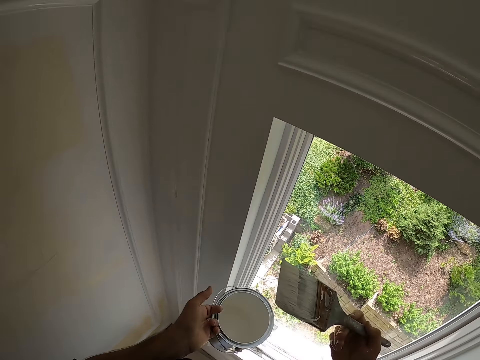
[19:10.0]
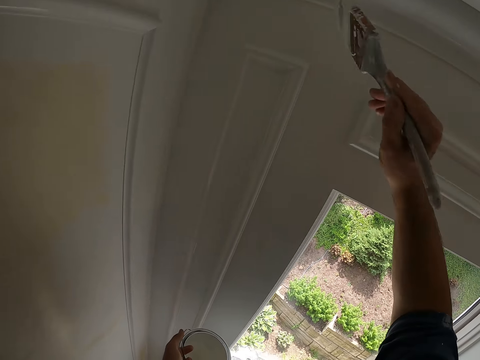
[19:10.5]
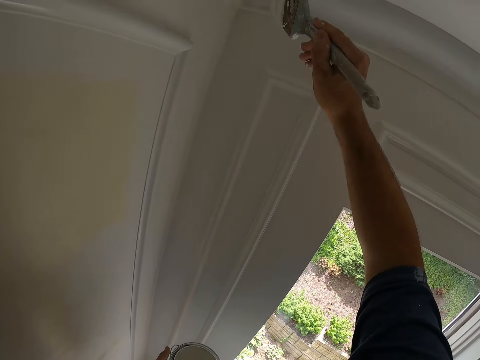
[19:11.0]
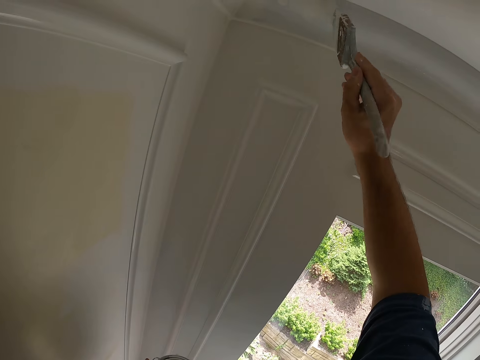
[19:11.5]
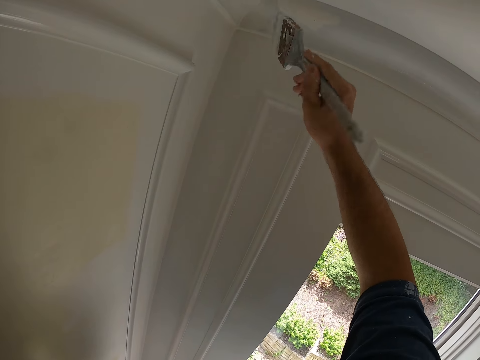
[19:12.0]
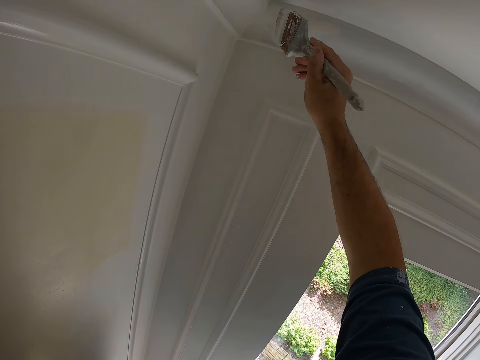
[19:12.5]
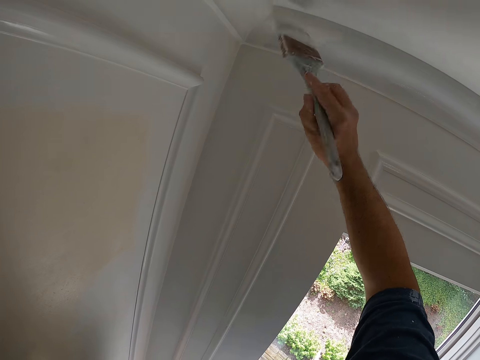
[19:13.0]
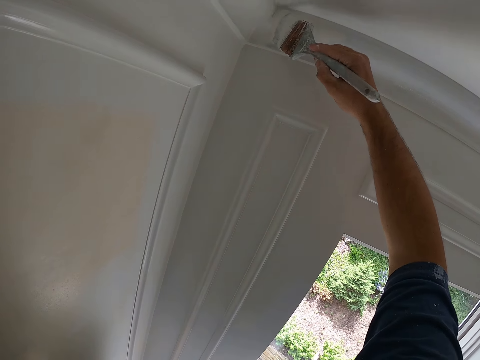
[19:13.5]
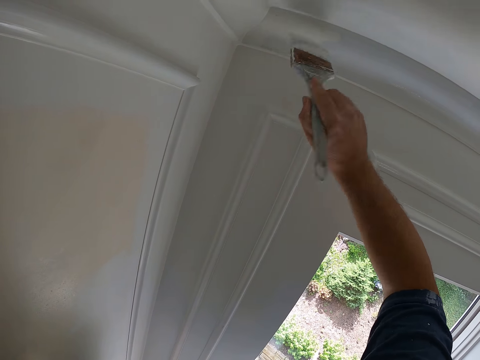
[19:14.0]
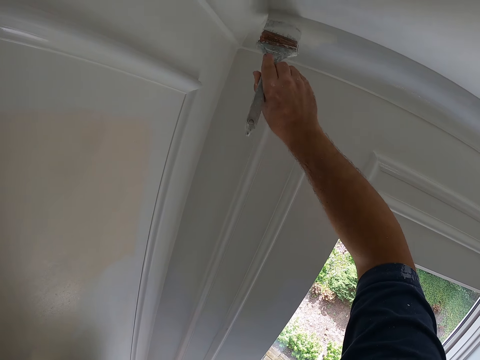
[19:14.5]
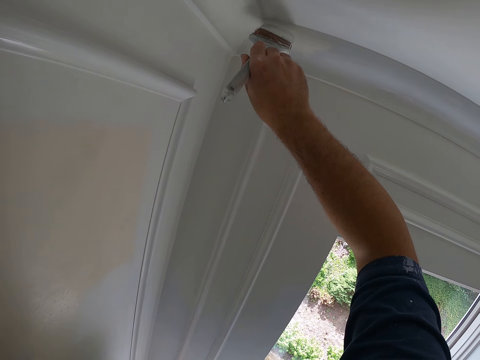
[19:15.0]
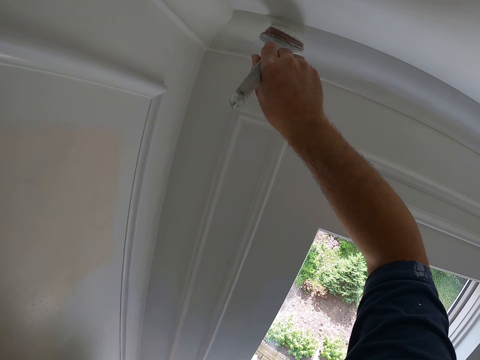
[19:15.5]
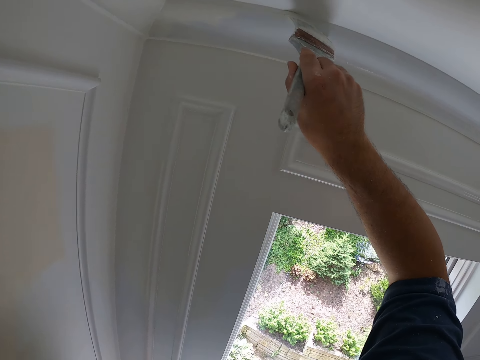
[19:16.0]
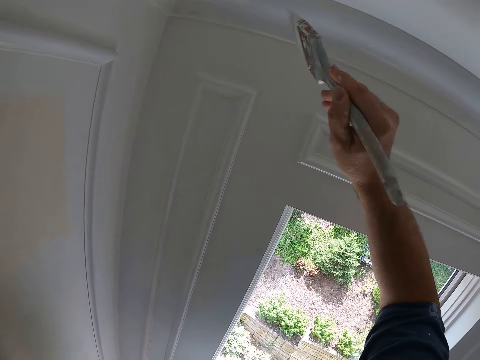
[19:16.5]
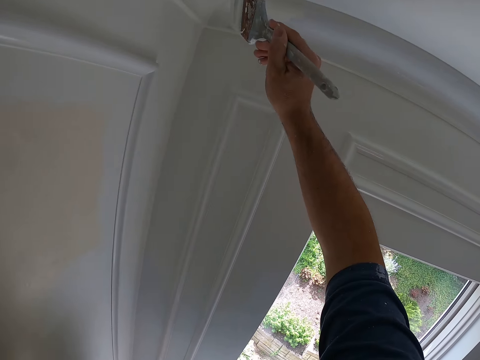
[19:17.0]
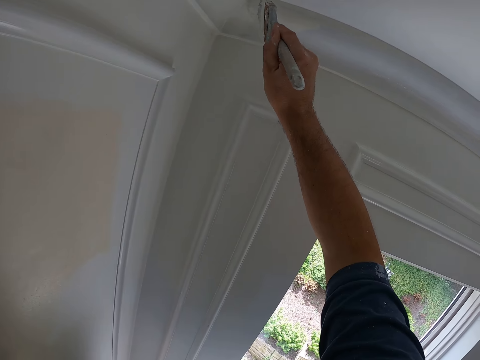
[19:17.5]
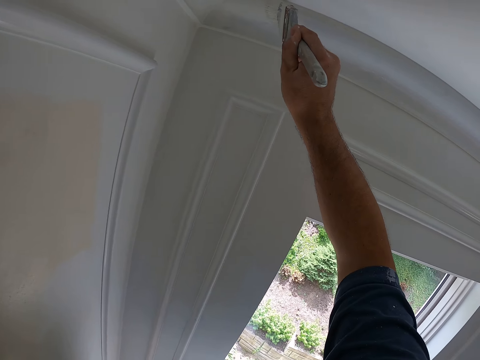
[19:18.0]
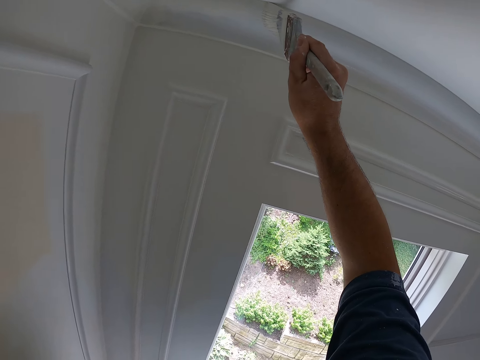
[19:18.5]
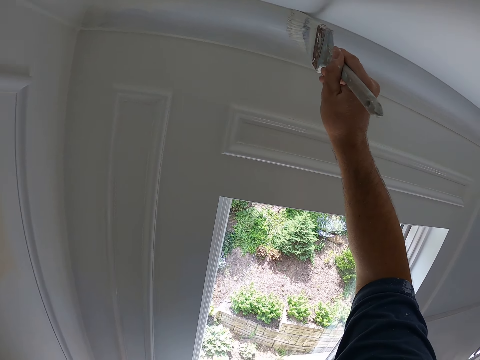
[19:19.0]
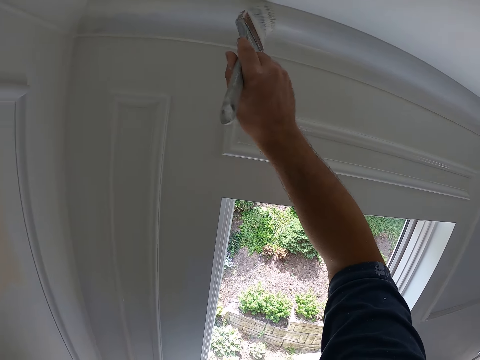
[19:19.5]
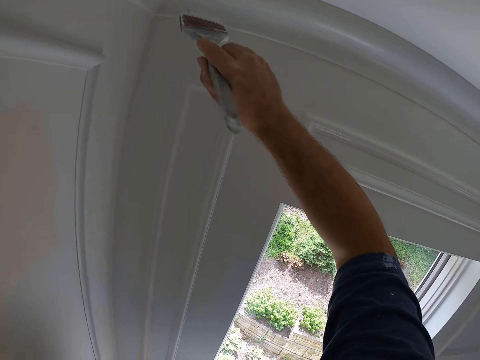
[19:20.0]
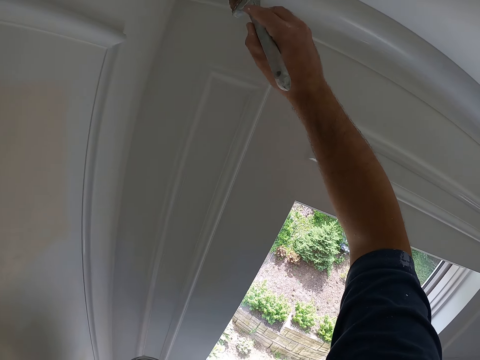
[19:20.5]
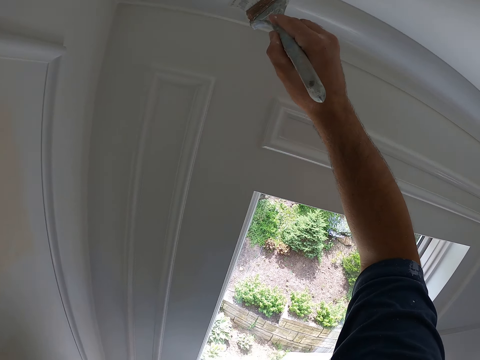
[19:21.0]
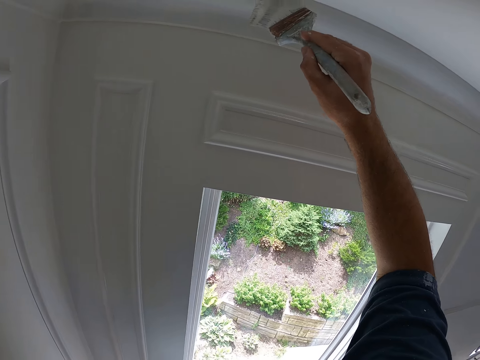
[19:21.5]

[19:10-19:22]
The camera wearer paints the wall with a paint brush in his right hand.

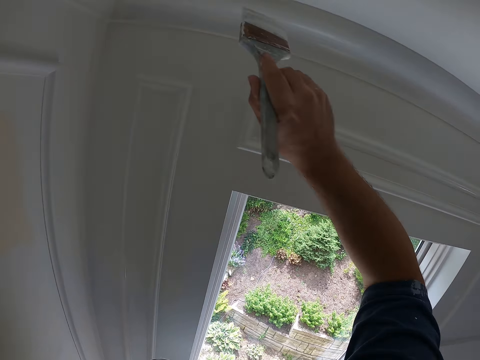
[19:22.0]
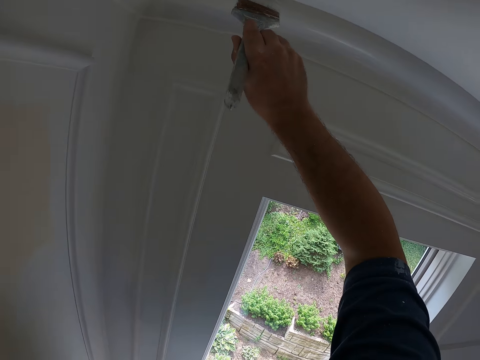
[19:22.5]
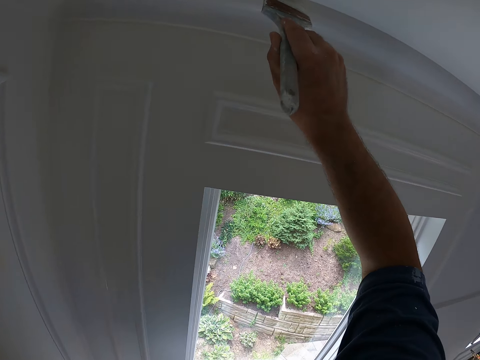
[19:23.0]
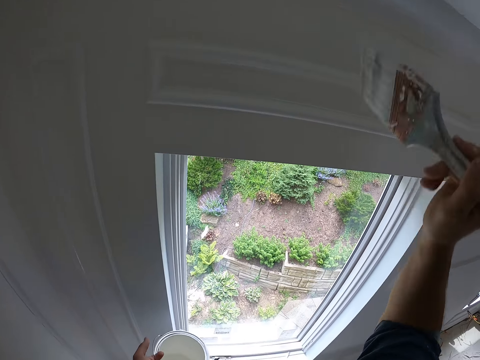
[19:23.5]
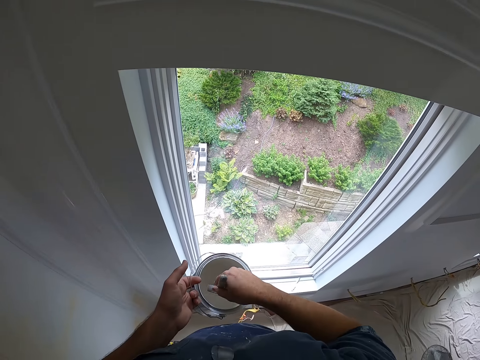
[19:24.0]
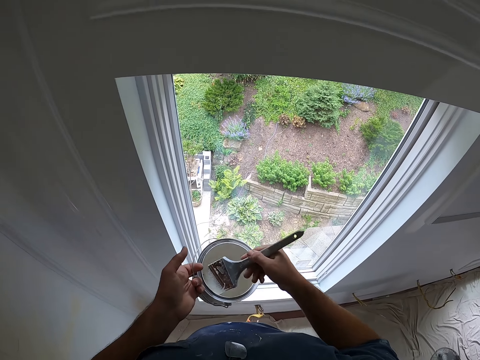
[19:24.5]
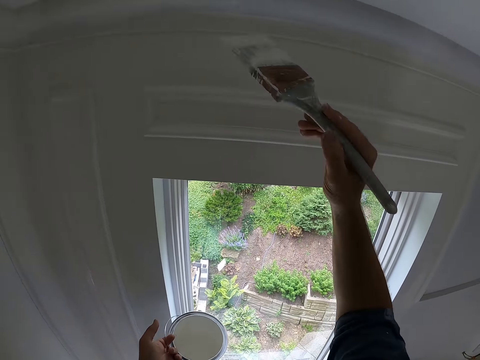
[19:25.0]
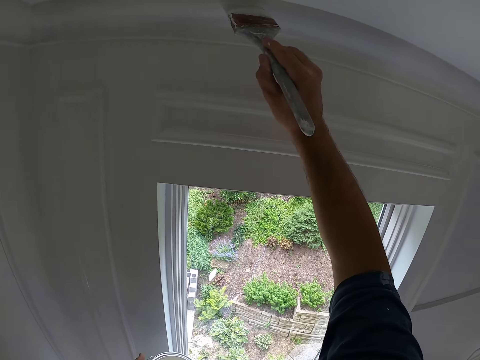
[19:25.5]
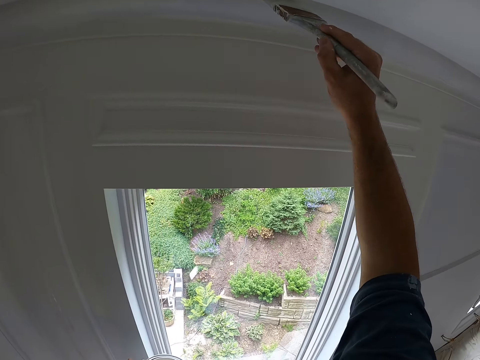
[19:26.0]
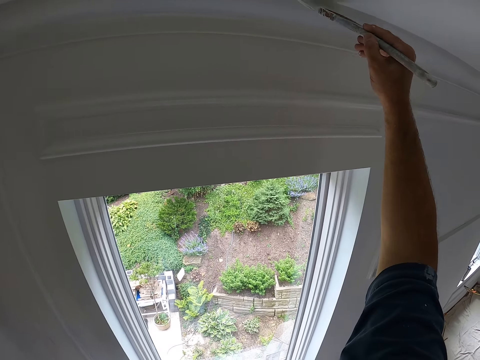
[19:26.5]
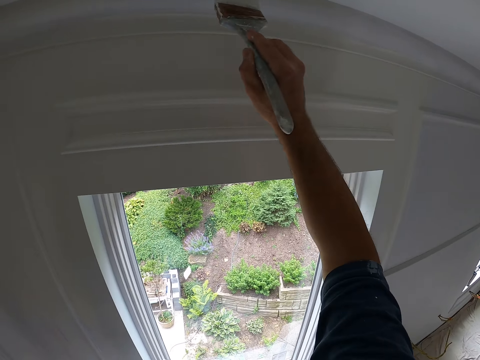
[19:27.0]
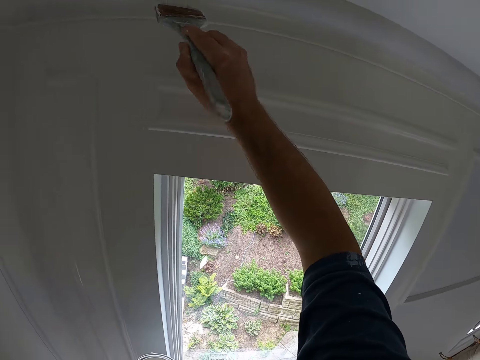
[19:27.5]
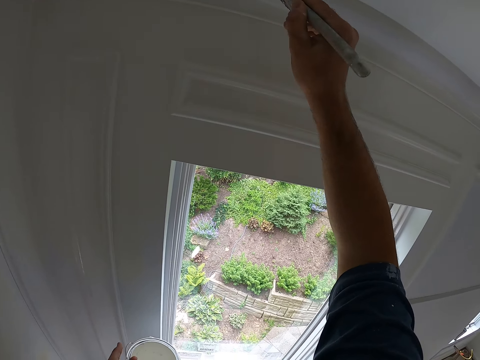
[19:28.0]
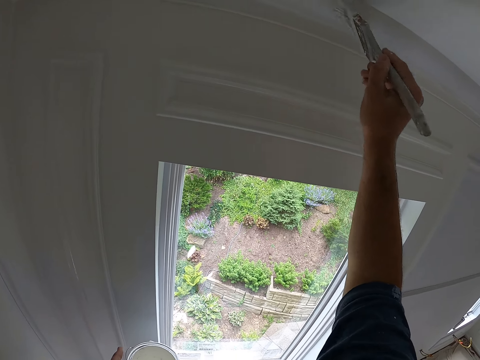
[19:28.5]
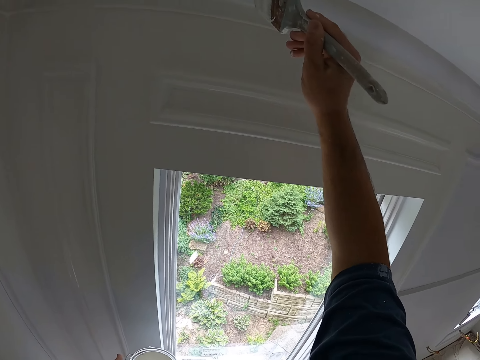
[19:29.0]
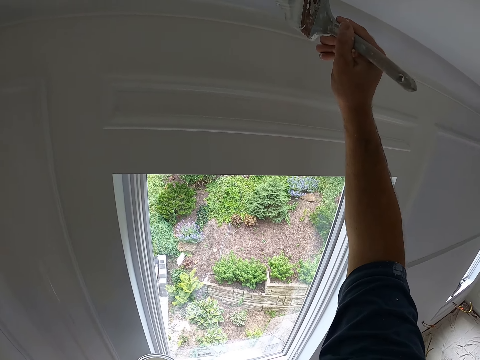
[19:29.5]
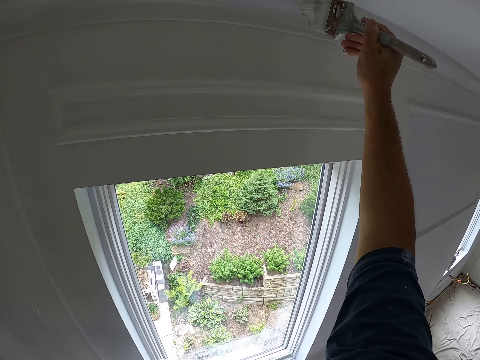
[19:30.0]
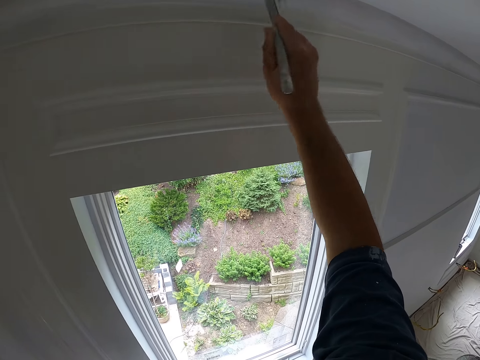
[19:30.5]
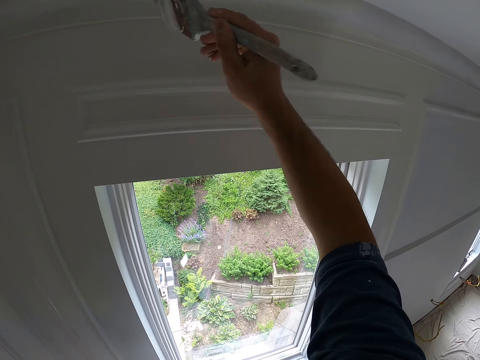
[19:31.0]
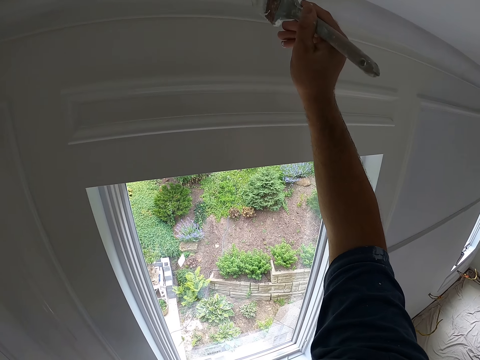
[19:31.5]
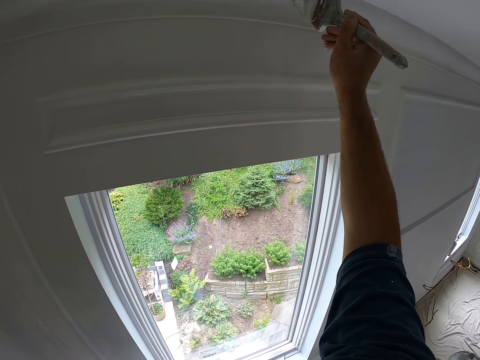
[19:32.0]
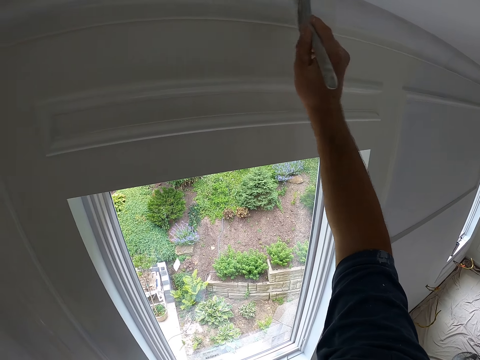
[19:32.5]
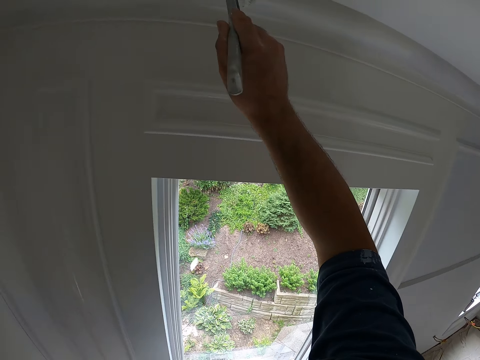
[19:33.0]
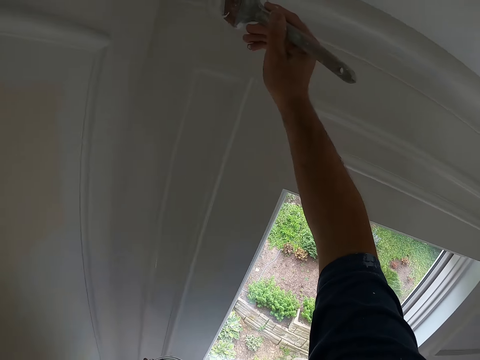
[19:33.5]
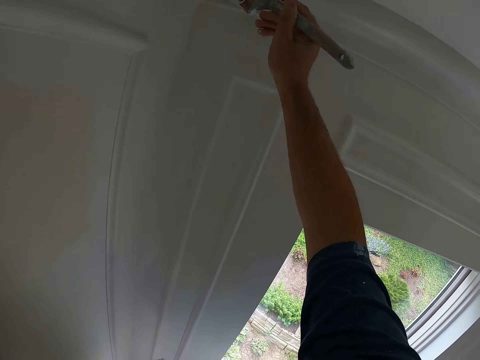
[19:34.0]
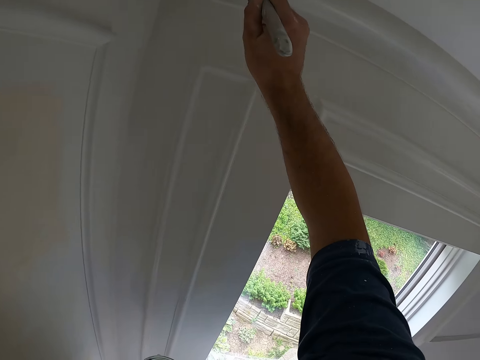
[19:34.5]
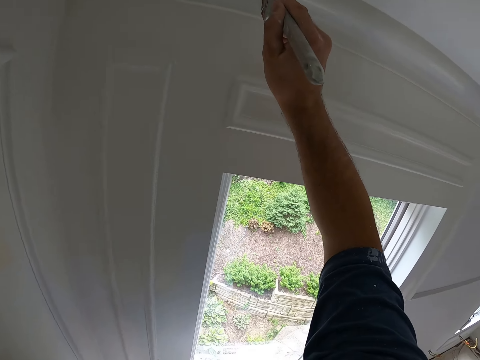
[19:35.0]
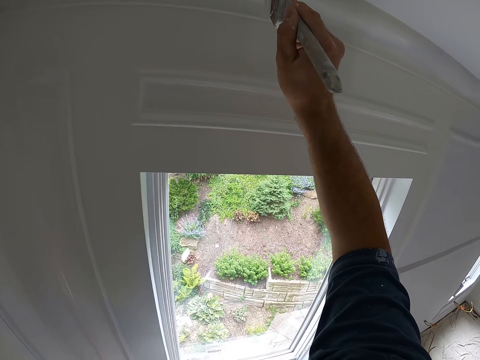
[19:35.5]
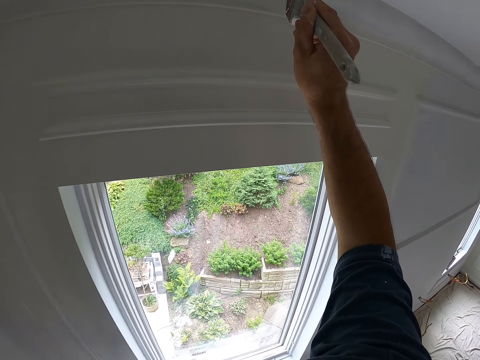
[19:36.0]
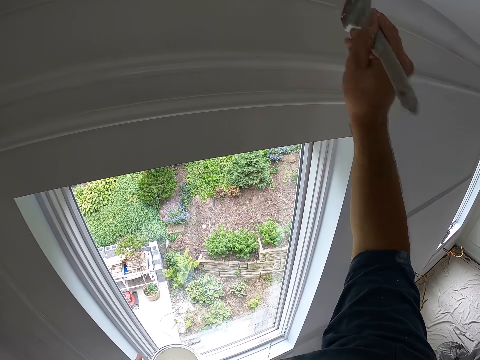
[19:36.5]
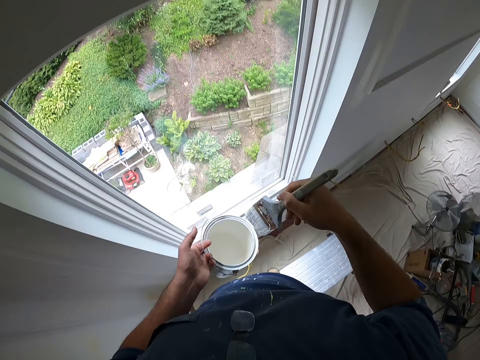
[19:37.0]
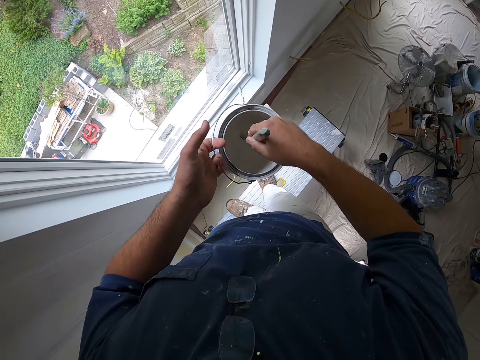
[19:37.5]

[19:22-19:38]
The camera wearer removes the paint brush from the wall. He inserts the paint brush into the paint container in his left hand. He removes the paint brush from the paint container in his left hand. He paints the wall with the paint brush in his right hand. He inserts the paint brush into the paint container in his left hand.
